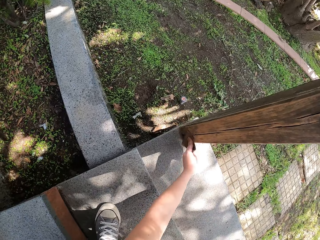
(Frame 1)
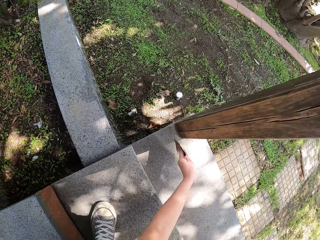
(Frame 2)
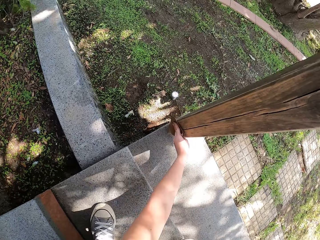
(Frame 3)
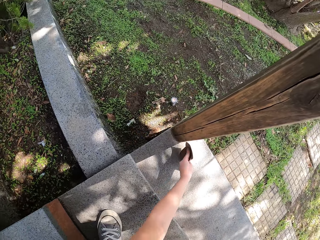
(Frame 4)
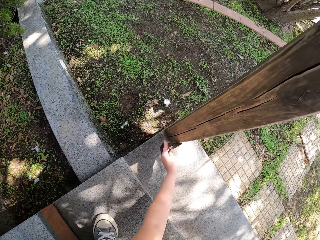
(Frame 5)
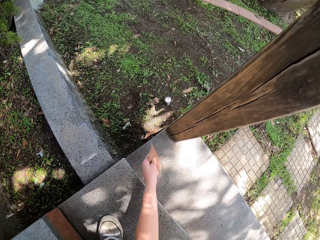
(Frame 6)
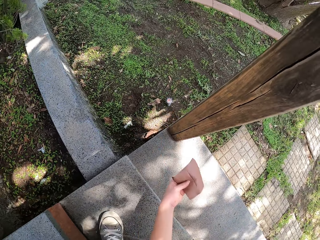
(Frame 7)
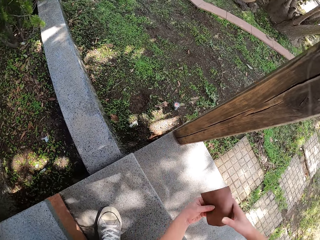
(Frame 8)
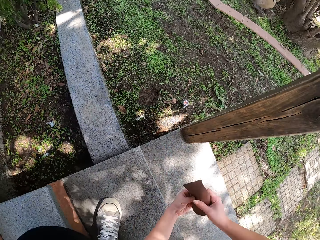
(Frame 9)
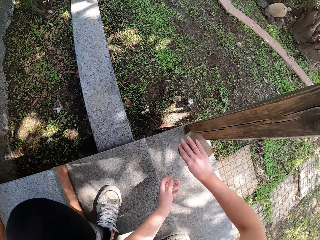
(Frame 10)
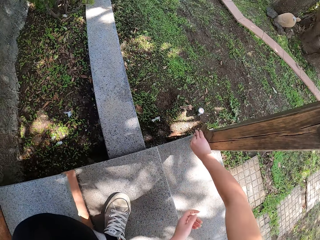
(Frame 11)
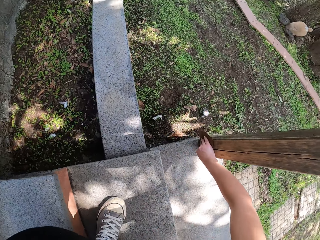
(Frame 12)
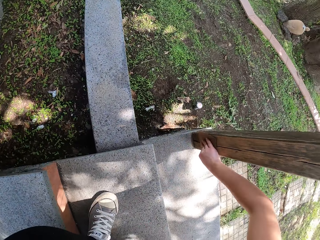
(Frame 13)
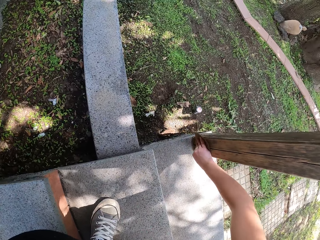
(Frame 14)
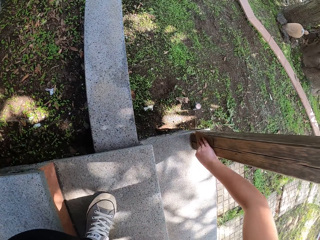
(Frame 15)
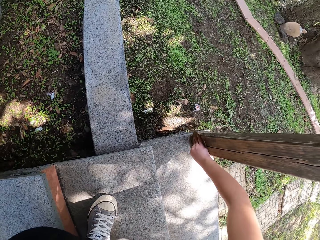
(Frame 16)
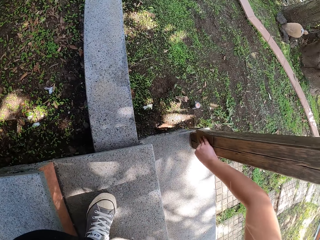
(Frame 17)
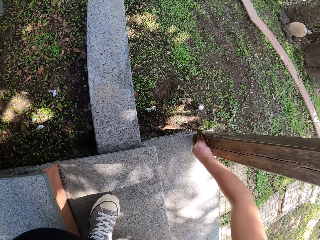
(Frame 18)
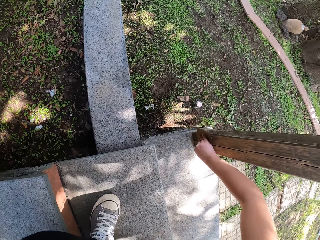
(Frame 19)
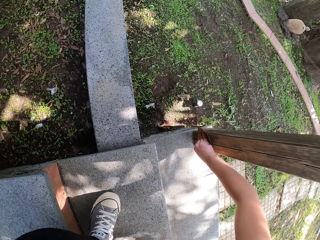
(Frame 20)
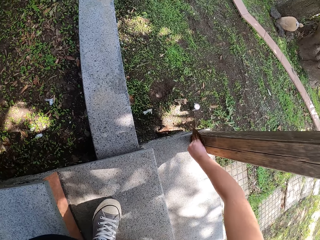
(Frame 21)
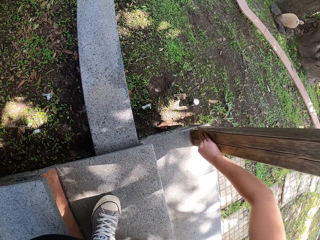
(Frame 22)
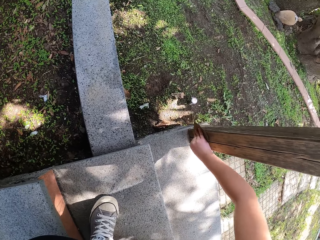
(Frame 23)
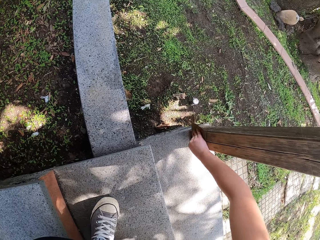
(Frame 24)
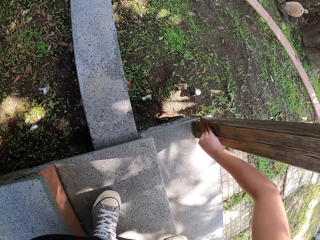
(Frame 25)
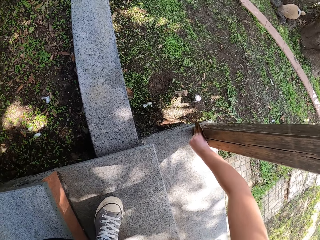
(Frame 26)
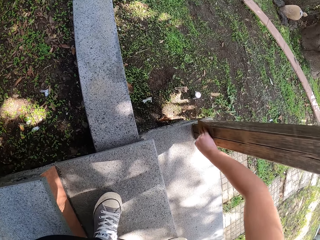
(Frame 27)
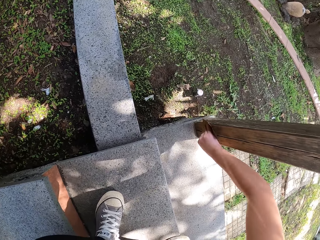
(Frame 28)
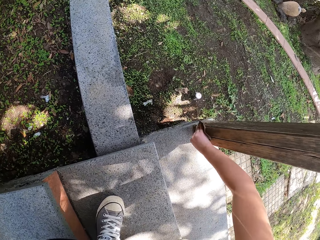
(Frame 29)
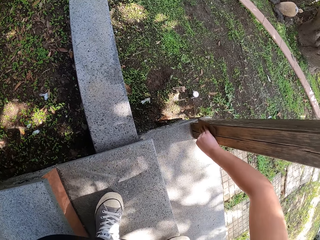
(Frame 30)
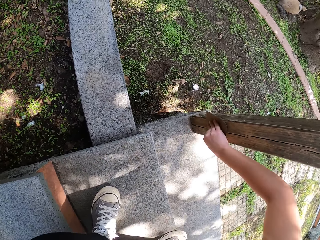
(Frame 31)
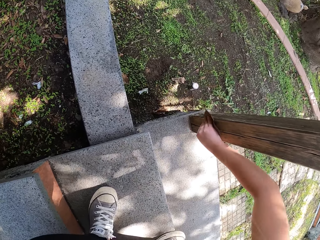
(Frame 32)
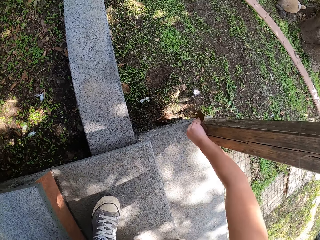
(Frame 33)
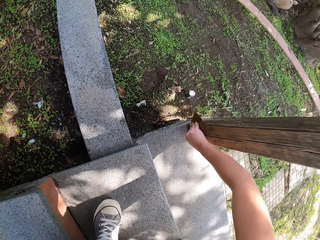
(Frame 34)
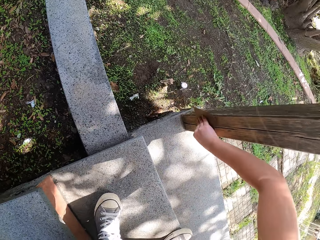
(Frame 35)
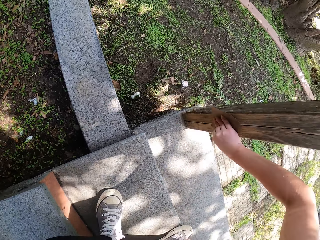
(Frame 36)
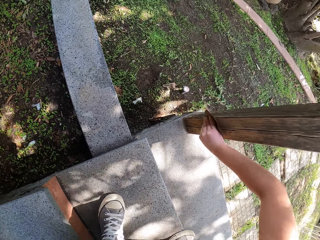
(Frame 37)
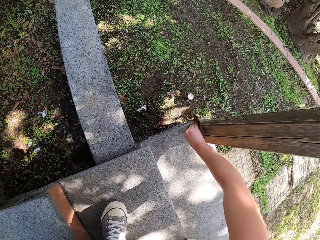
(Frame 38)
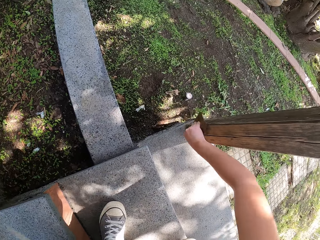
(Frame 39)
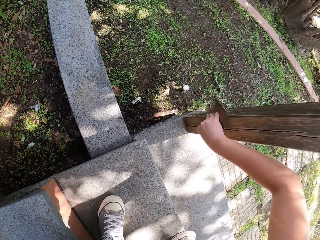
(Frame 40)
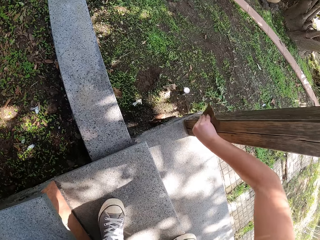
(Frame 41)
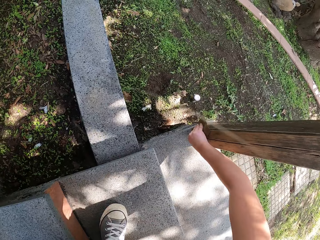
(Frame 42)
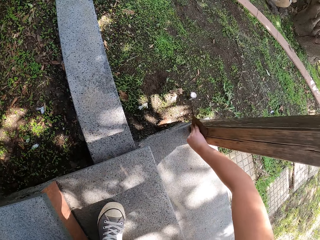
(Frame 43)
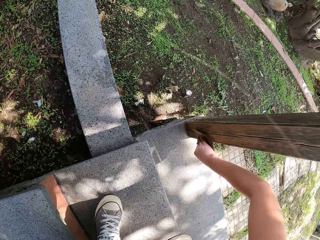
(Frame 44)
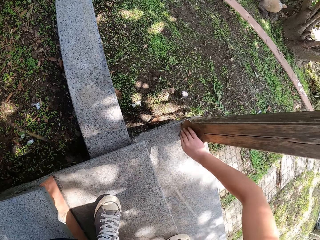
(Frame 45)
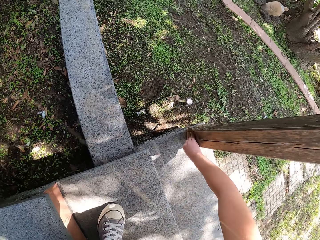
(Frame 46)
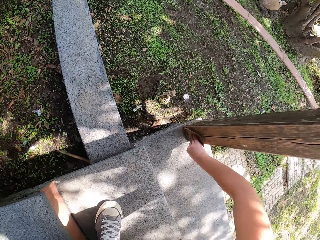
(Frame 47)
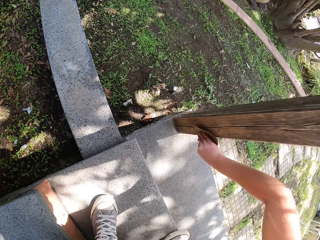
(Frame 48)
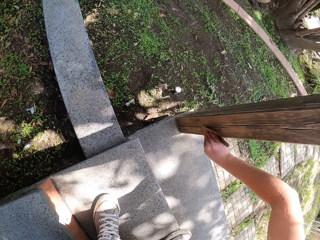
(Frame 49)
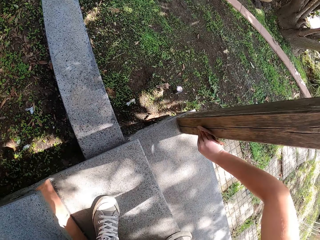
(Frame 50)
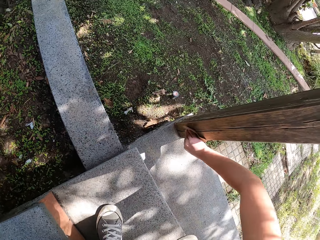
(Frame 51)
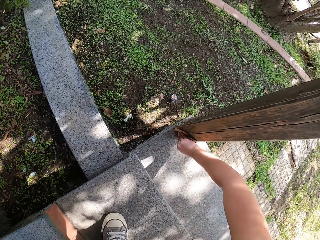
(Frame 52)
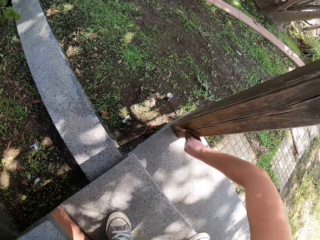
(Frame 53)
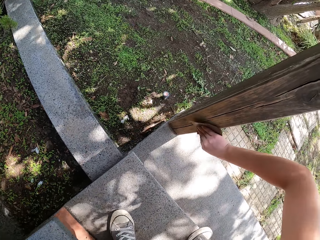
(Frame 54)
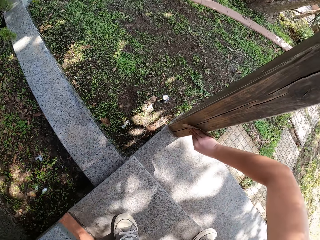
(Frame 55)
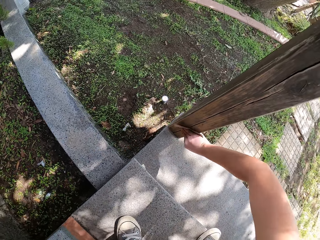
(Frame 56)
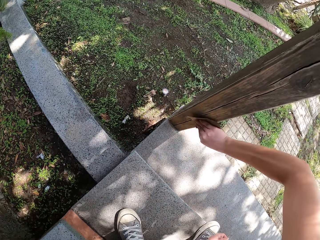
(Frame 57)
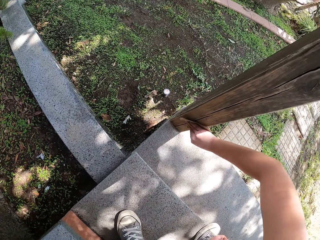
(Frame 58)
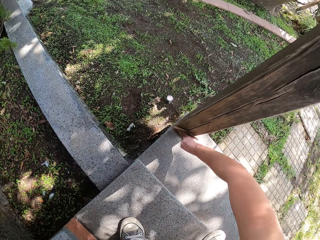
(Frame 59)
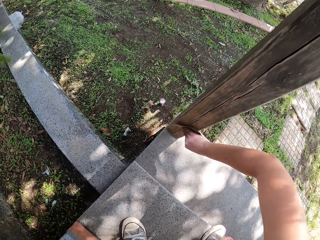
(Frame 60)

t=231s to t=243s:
The camera wearer changes the sandpaper to the other hand. She sandpapers the wooden railing with her right hand.

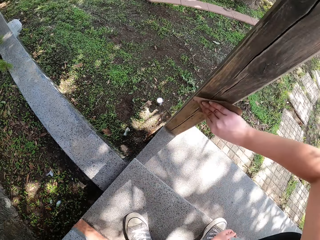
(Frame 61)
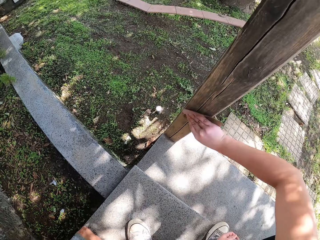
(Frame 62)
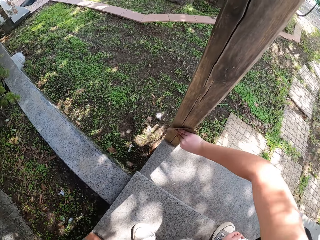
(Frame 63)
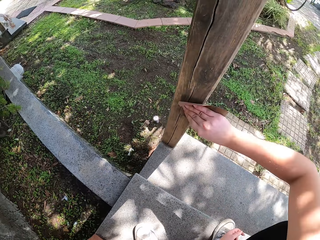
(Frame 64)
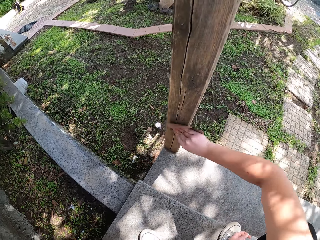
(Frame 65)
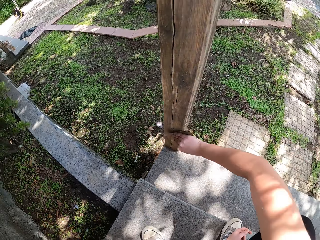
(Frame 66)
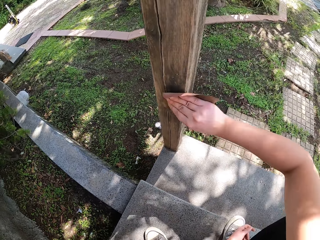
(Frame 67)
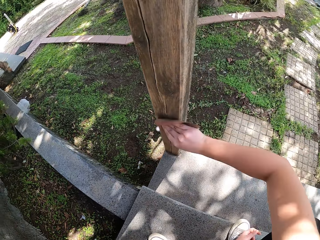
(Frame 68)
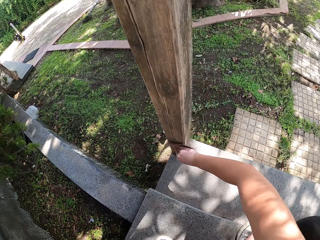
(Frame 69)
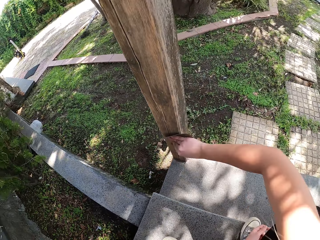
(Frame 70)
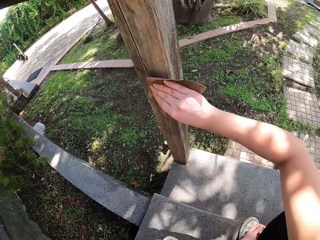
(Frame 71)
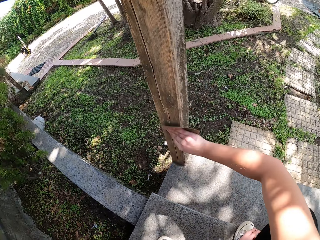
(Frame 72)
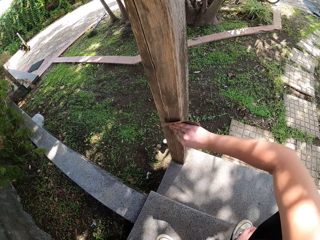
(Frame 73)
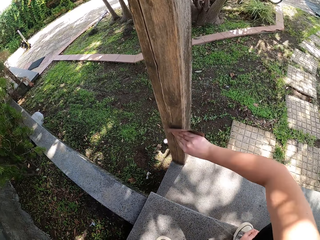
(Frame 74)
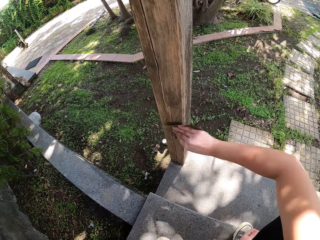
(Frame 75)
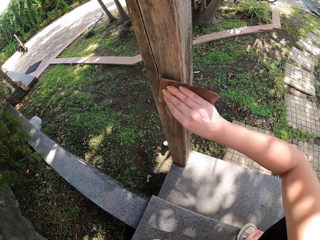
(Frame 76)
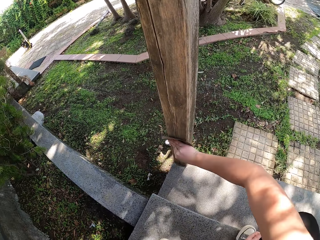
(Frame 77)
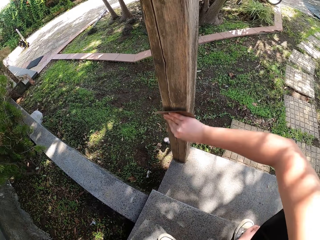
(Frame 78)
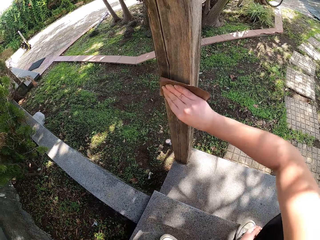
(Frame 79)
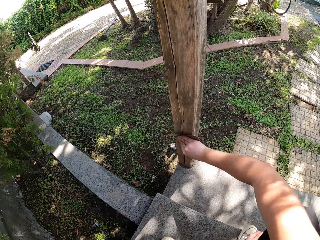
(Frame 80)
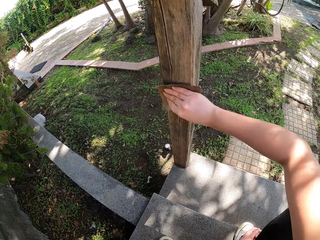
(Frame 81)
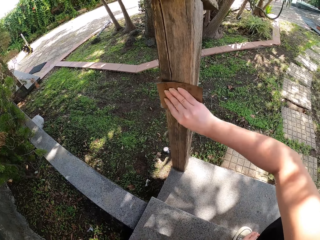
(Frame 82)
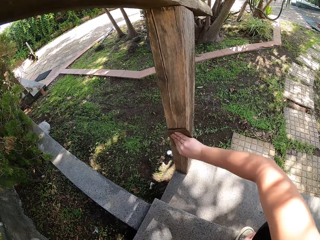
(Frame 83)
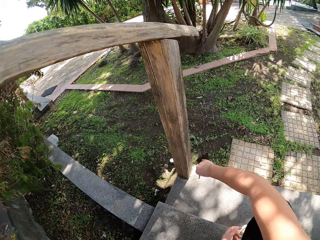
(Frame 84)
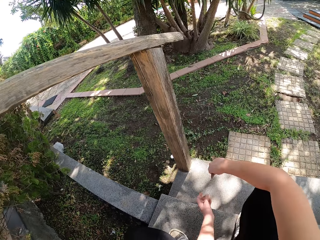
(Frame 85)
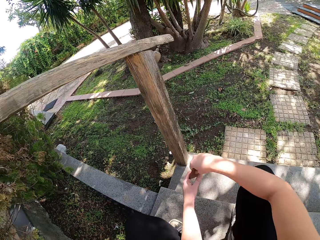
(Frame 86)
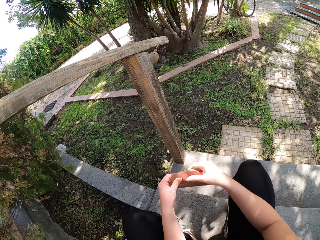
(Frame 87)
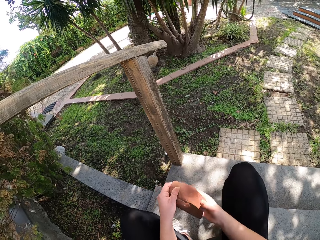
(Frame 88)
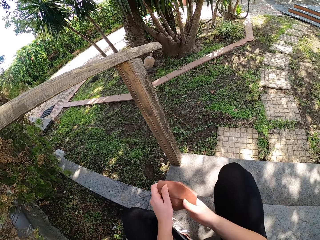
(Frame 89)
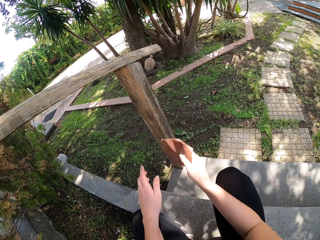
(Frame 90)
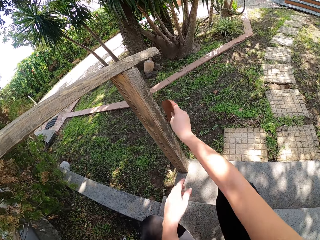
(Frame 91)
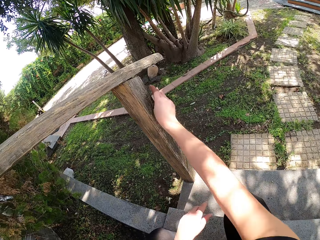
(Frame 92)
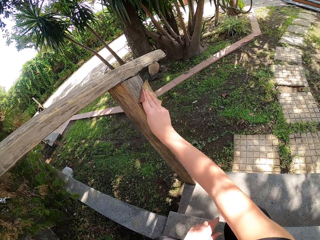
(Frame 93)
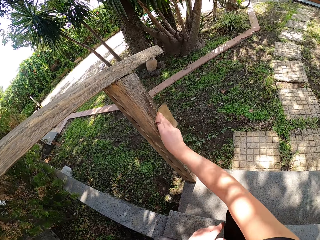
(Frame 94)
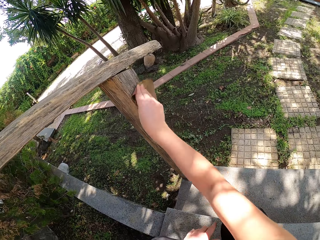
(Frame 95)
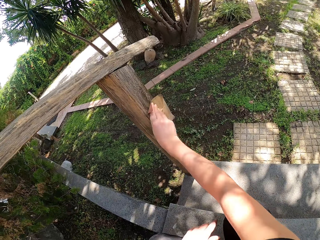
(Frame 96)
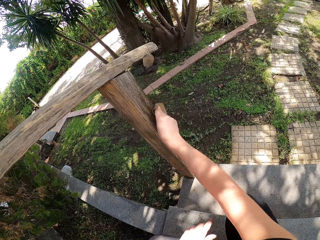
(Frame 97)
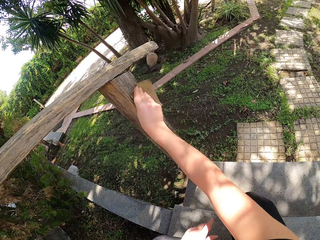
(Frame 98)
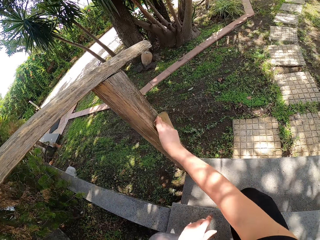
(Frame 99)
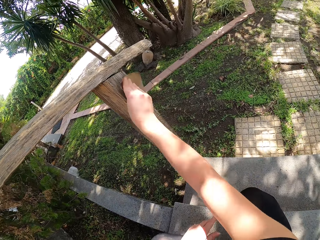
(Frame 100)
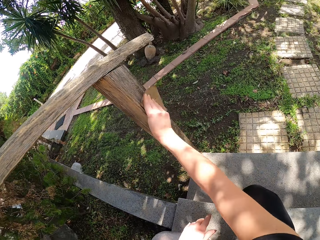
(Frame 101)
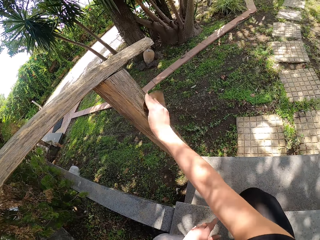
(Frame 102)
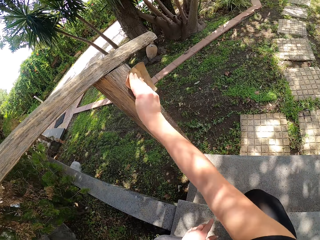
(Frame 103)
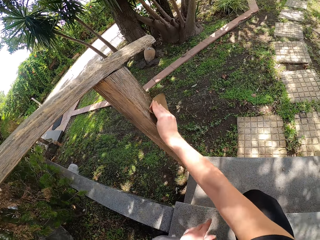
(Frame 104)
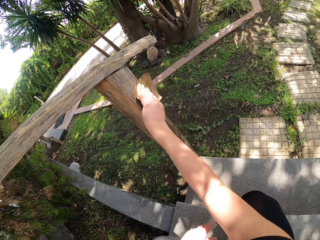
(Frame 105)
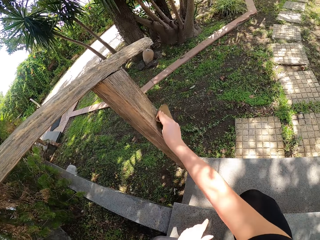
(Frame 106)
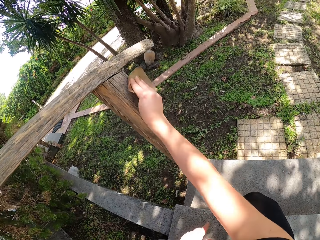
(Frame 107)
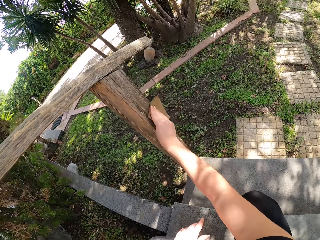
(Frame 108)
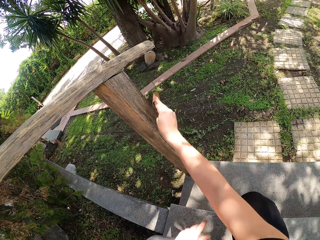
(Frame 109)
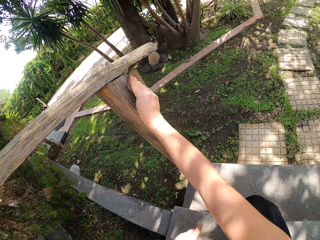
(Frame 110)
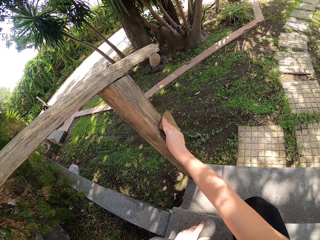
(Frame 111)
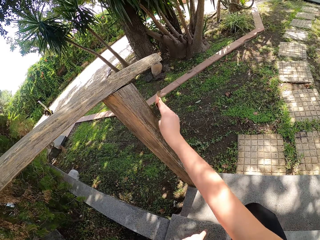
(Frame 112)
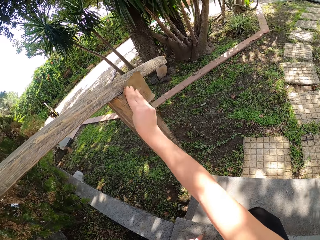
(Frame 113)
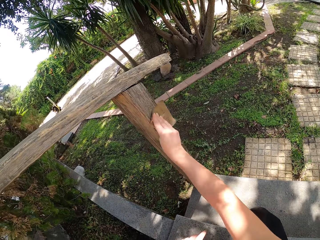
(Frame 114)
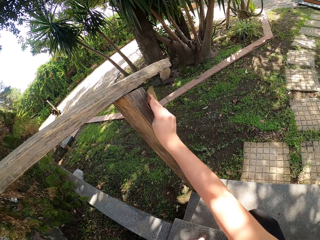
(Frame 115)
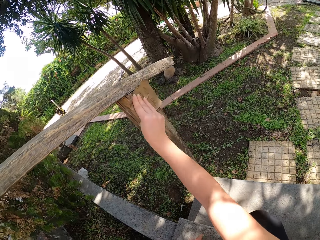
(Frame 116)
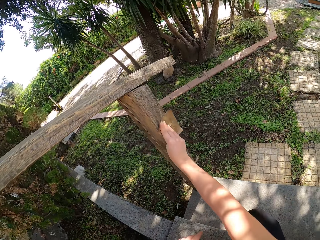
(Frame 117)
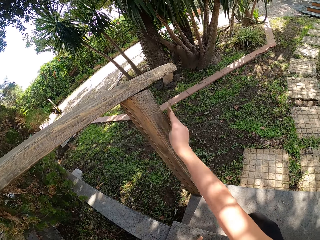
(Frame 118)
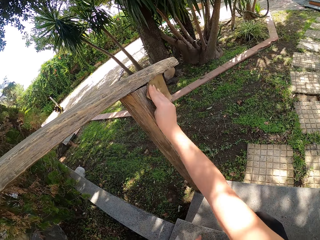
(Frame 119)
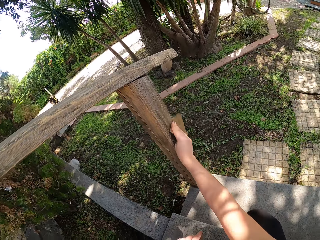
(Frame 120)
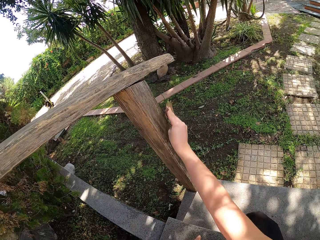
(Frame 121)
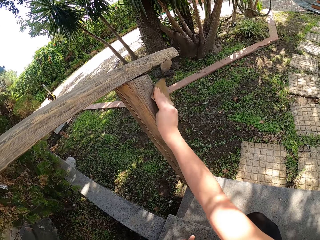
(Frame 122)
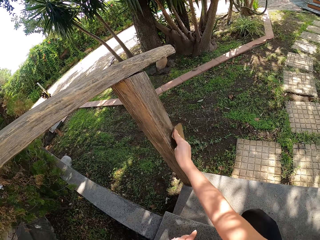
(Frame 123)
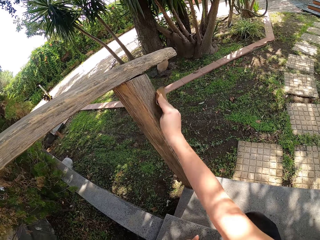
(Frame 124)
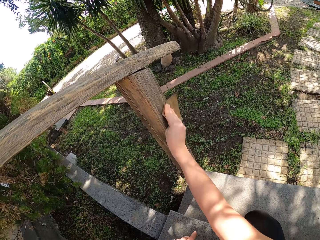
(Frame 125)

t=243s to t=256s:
The camera wearer changes the sandpaper to the other hand. They smooth the timber with the sandpaper.
